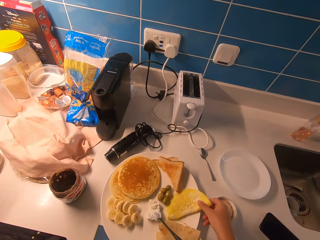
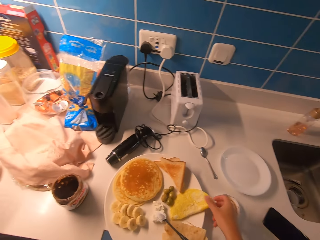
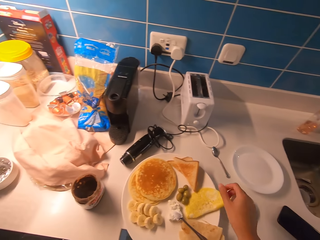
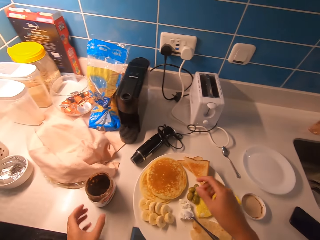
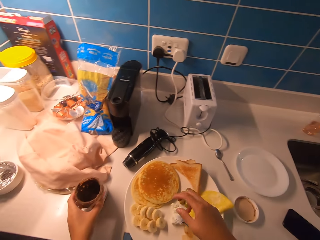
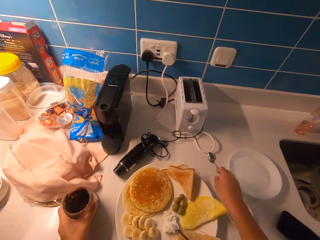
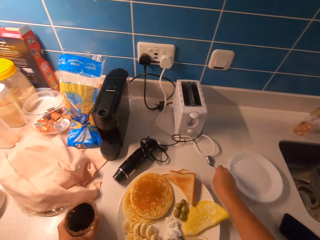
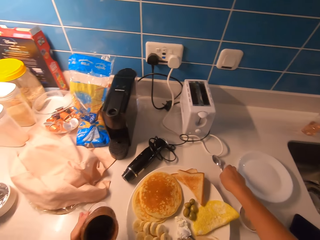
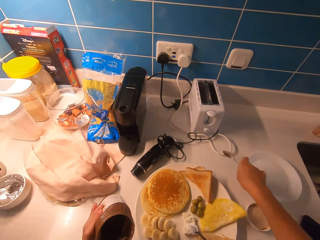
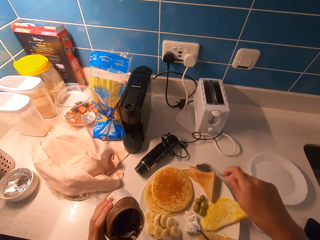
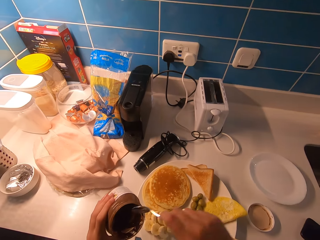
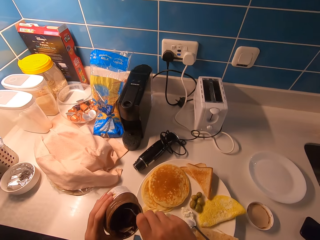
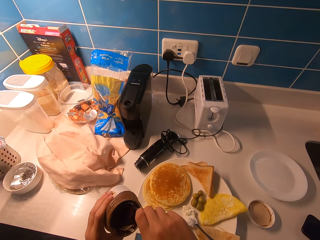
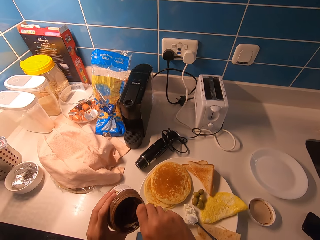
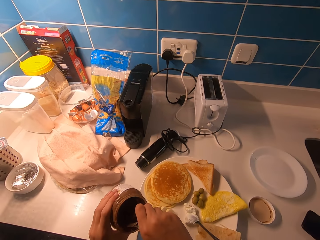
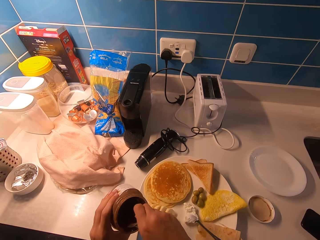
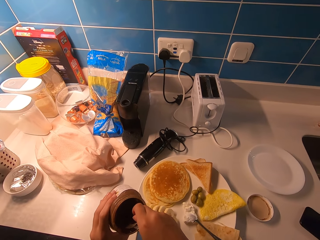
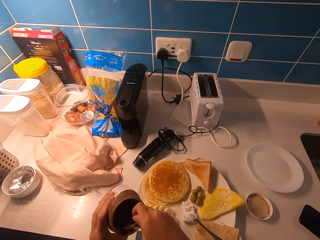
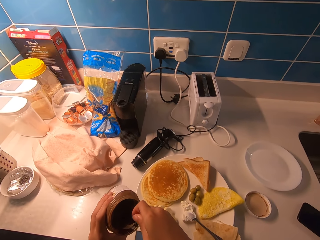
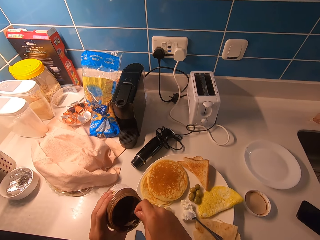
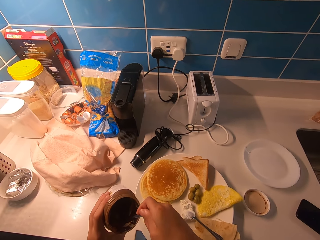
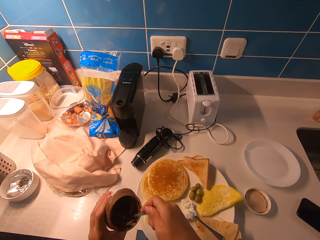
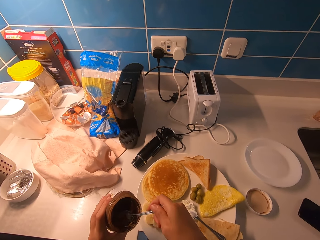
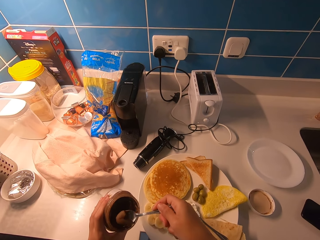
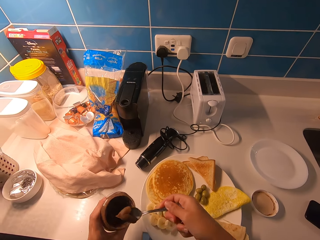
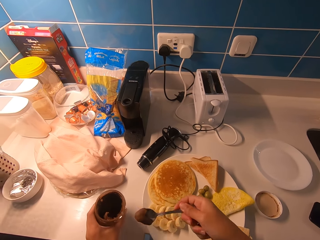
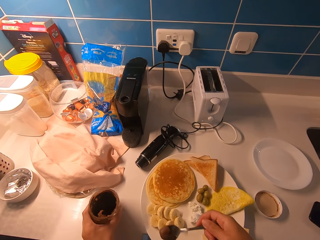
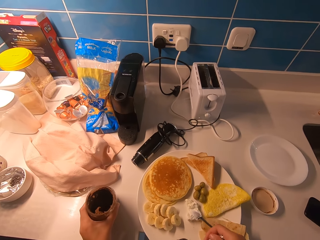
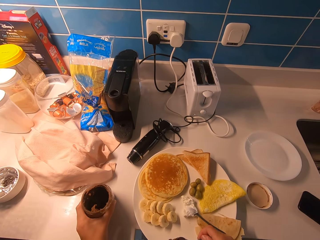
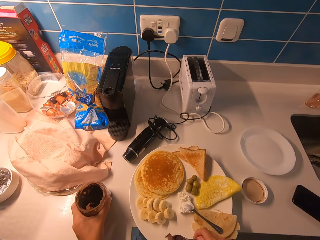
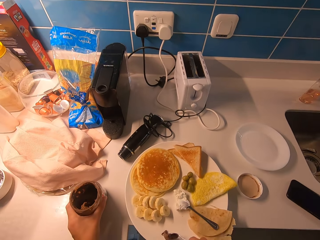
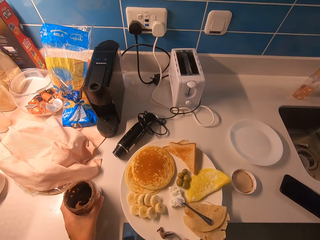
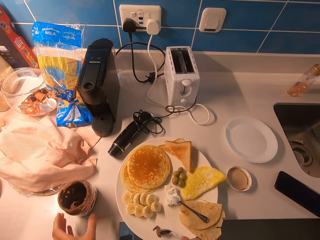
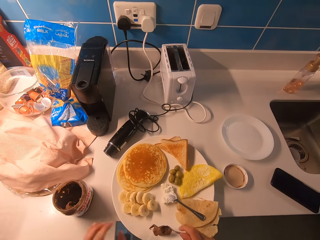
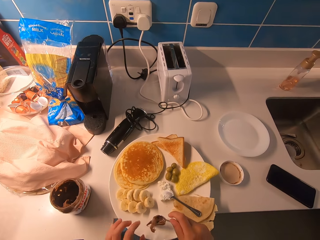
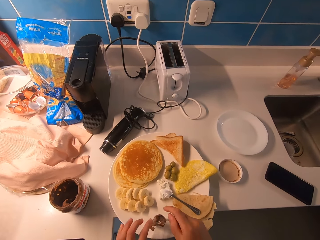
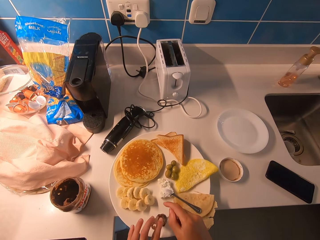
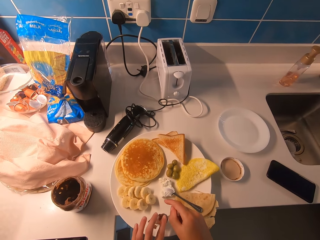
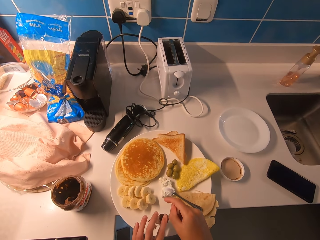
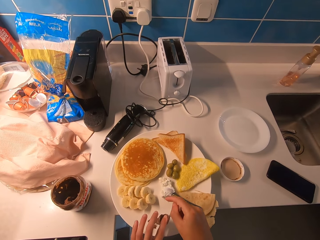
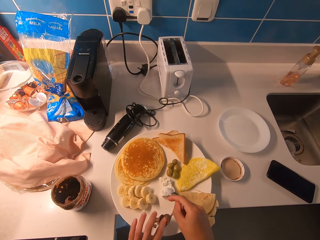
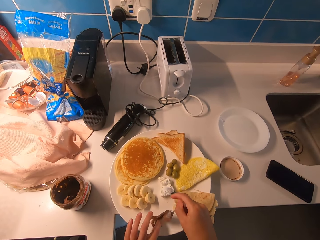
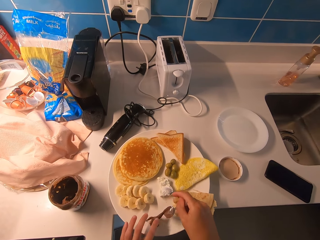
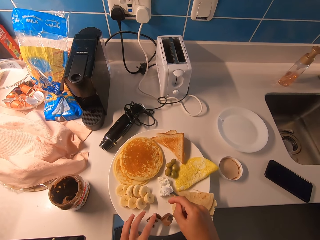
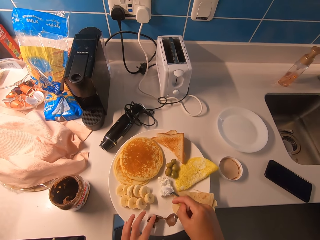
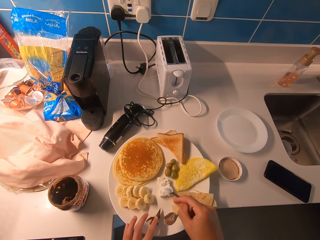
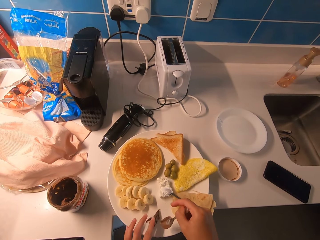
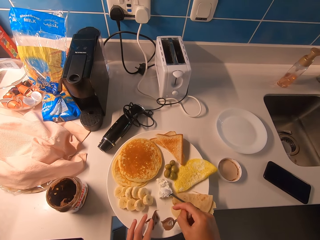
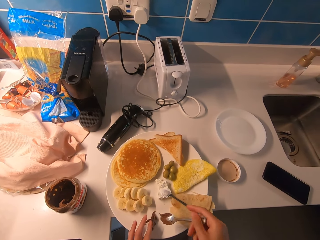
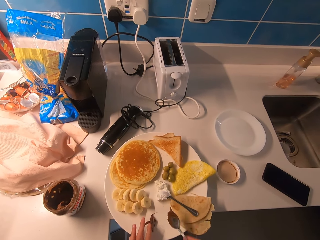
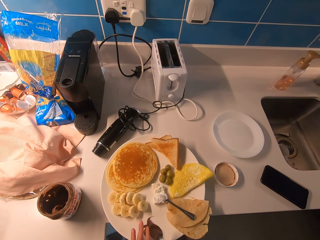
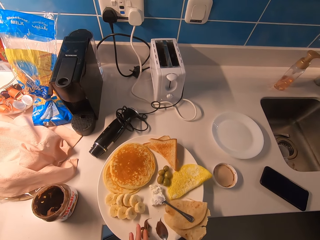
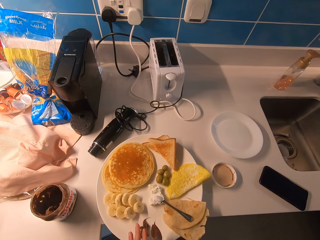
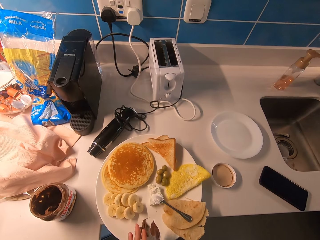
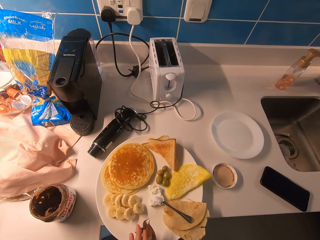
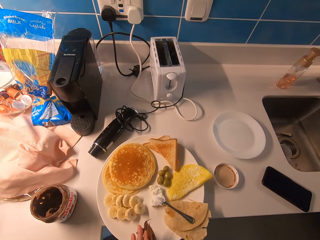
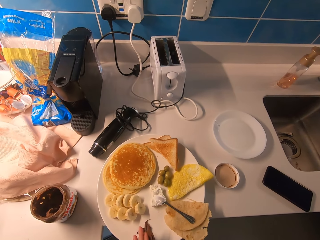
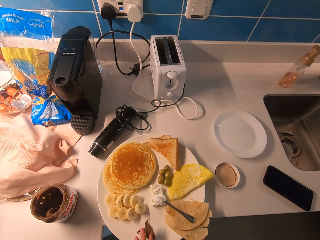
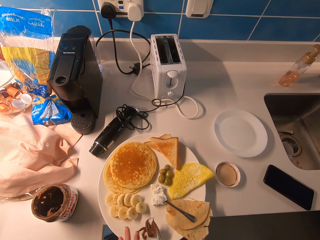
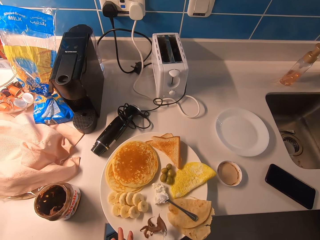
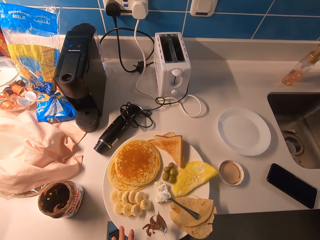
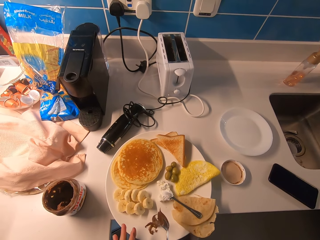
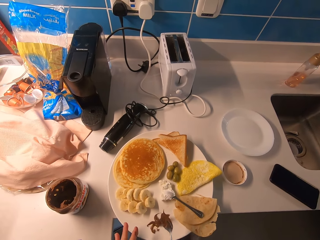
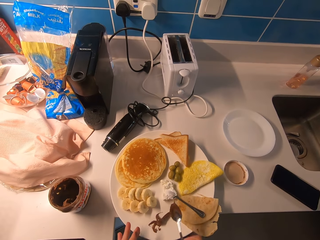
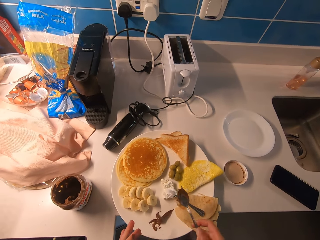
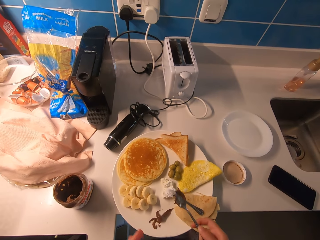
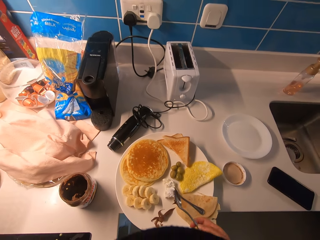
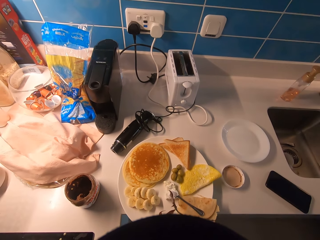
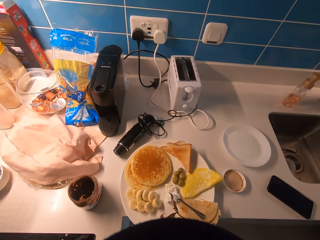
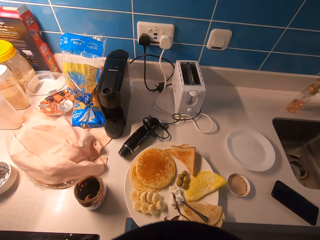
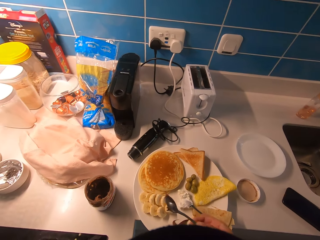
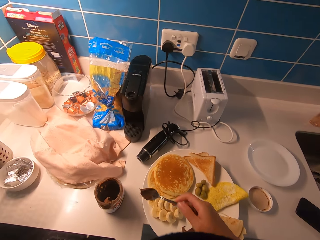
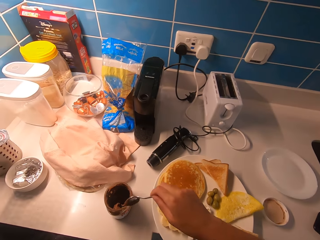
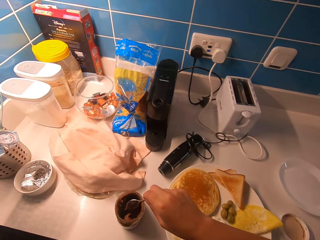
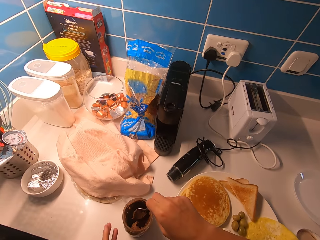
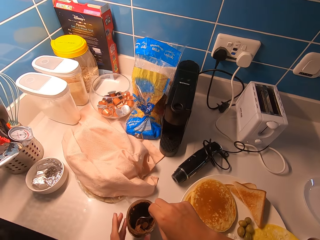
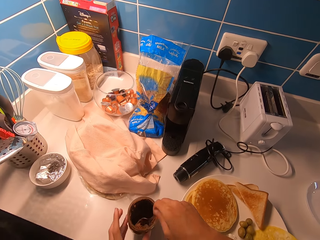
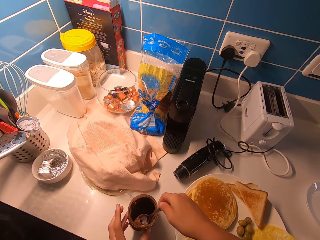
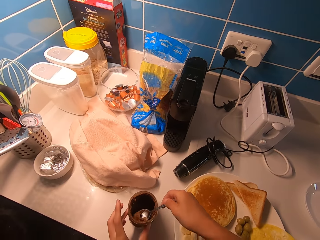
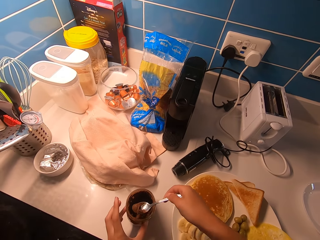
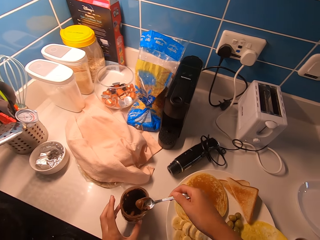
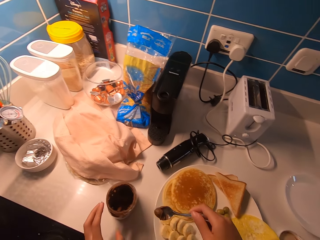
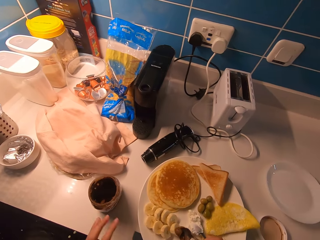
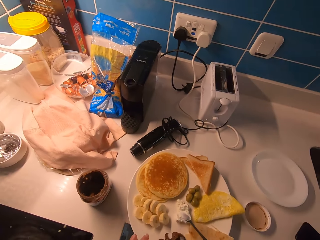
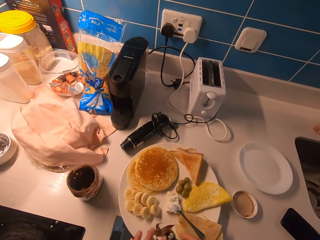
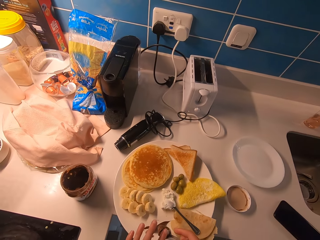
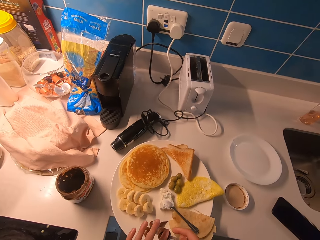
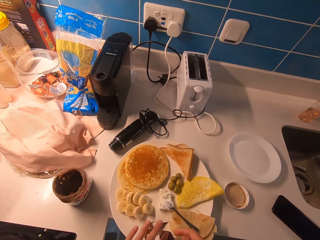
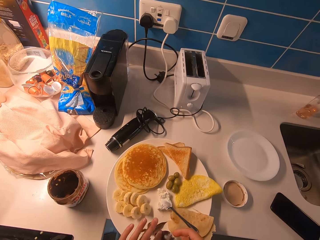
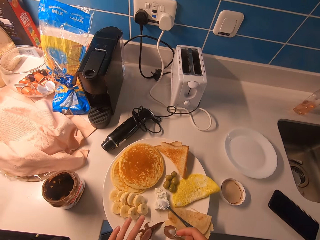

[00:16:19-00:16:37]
The camera wearer picks up a spoon and a chocolate spread or Nutella jar from the counter. They cut from the chocolate spread using the spoon. They drop the chocolate spread jar on the kitchen countertop. They put the chocolate spread on the plate using their left index finger and the spoon. They hold the chocolate spread jar with their left hand. They cut from the chocolate spread with the spoon. They remove the Nutella from the spoon into the plate with their hand.

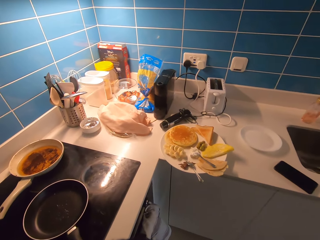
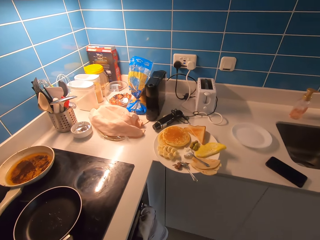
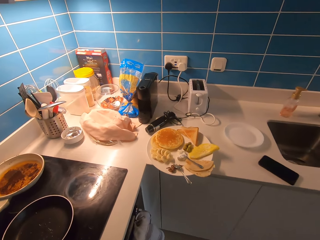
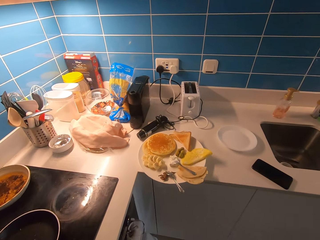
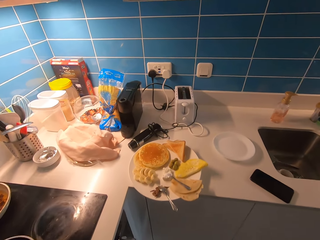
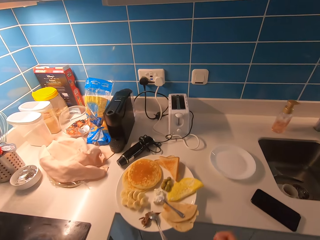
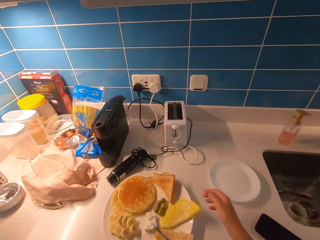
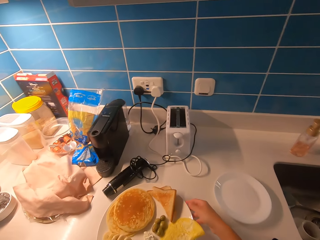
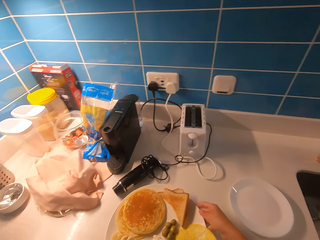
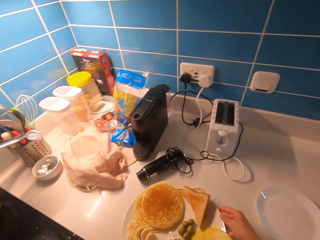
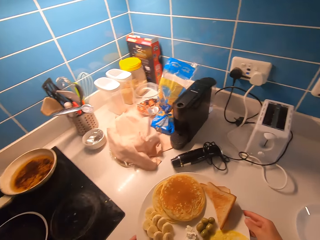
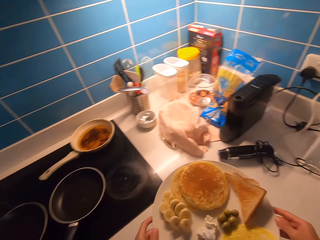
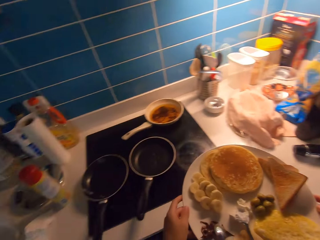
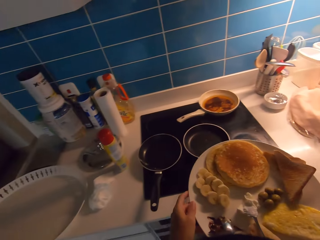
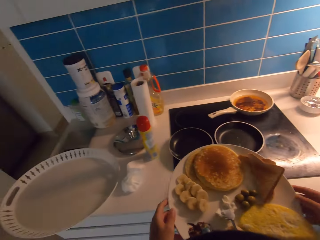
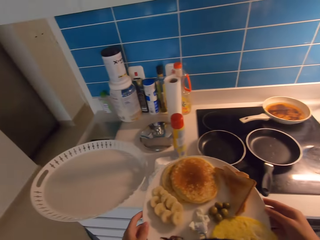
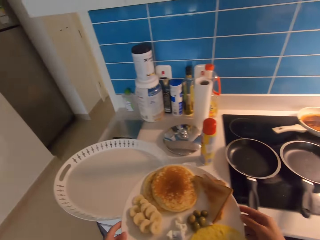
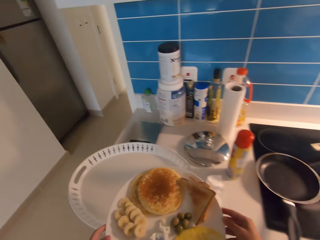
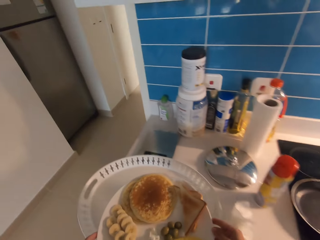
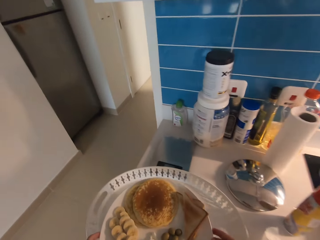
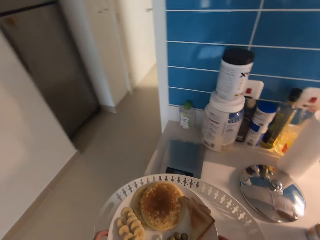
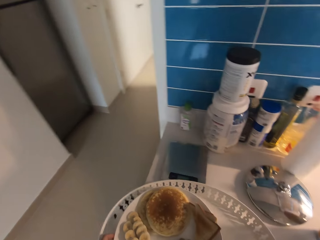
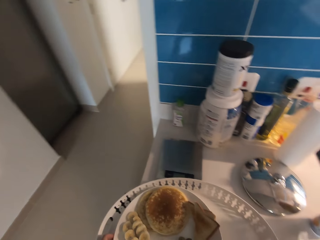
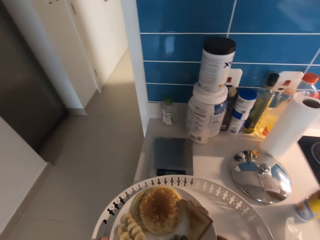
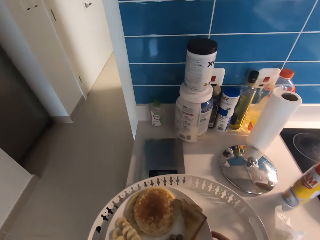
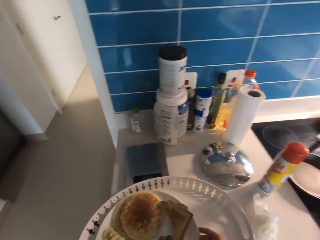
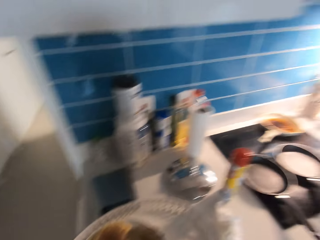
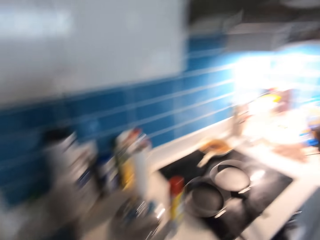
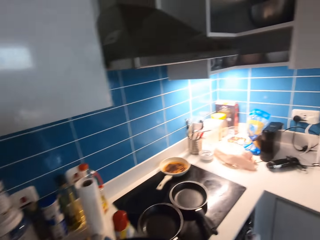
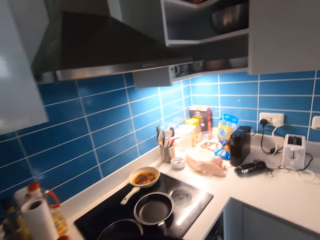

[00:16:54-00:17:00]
The camera wearer picks the plate of food from the counter. They walk to the tray and put the plate of food in the tray.
